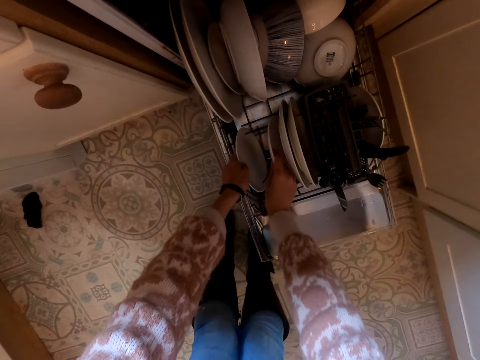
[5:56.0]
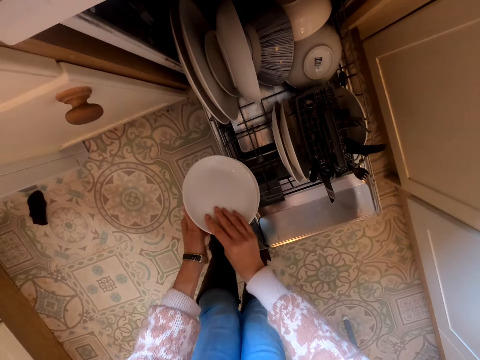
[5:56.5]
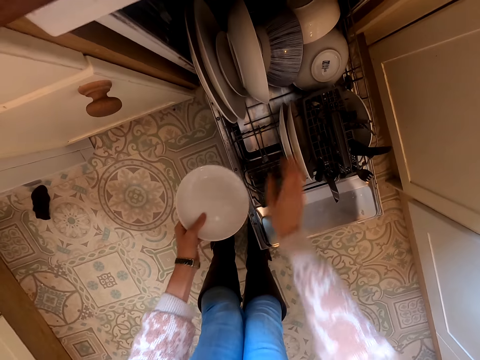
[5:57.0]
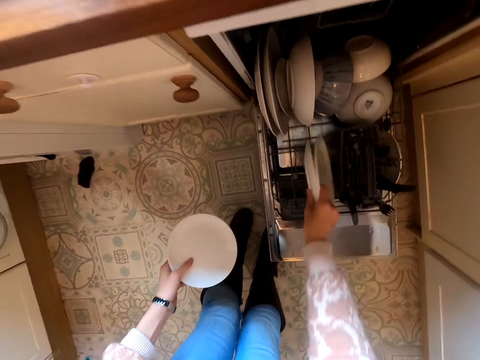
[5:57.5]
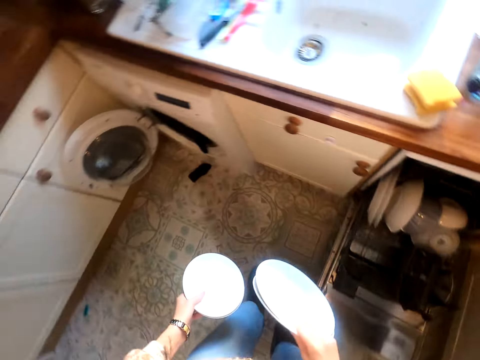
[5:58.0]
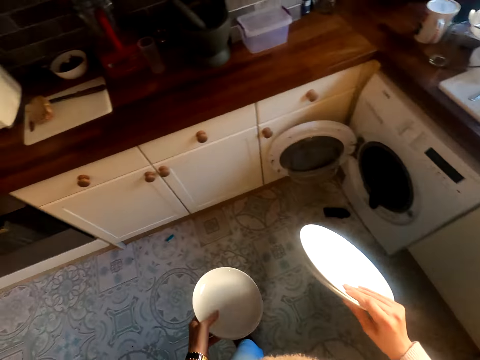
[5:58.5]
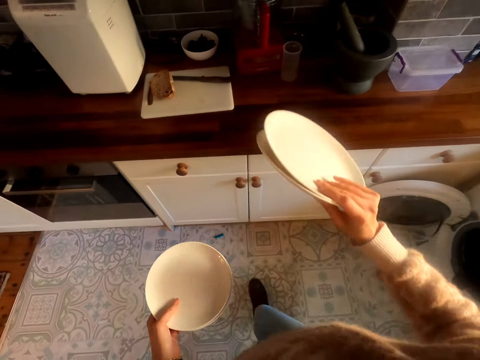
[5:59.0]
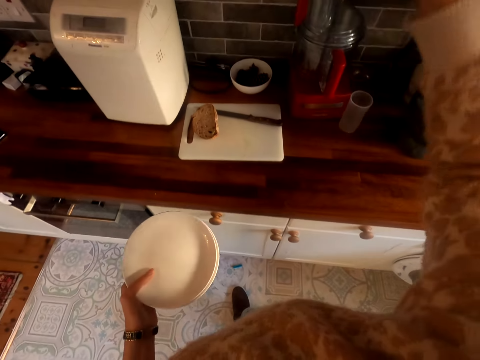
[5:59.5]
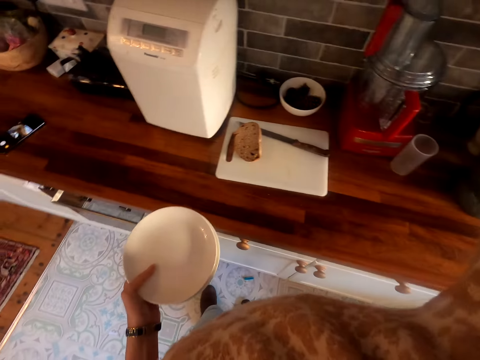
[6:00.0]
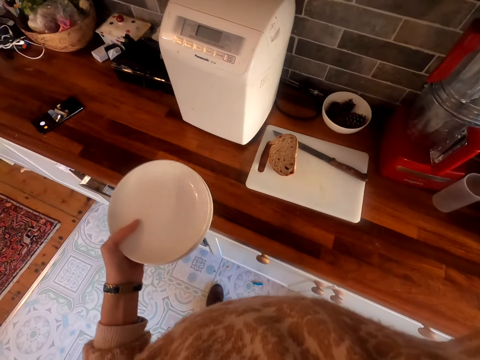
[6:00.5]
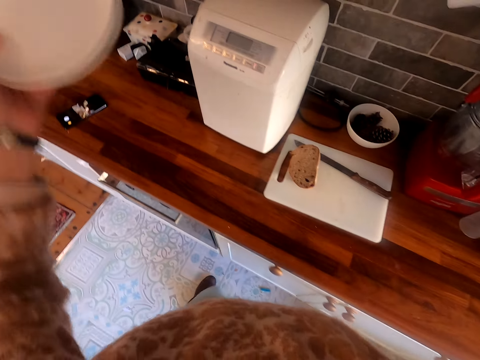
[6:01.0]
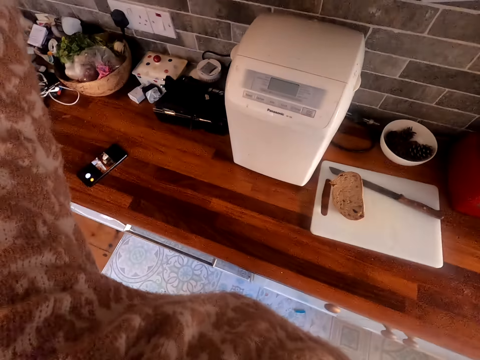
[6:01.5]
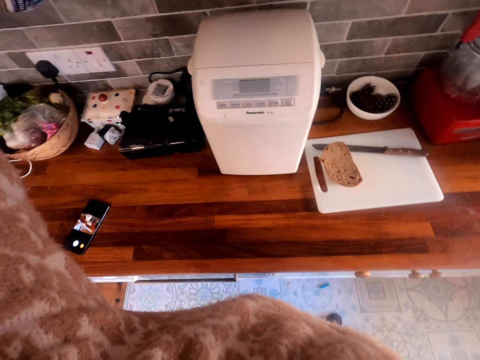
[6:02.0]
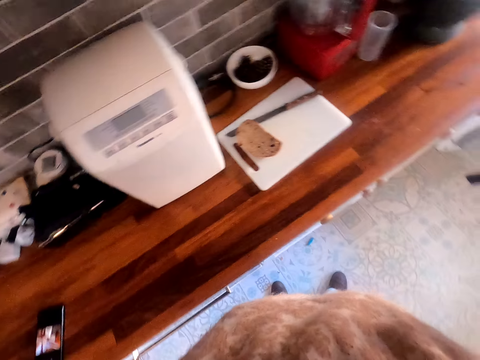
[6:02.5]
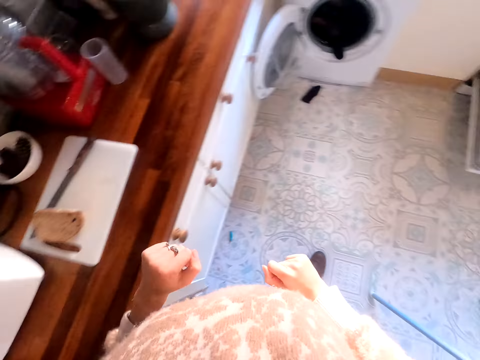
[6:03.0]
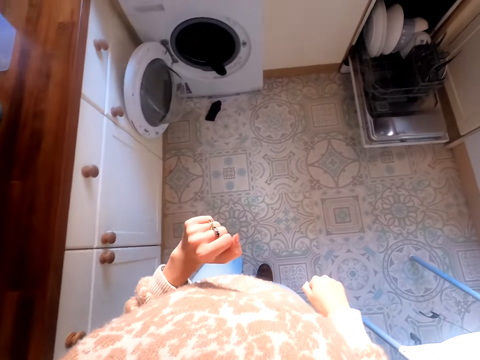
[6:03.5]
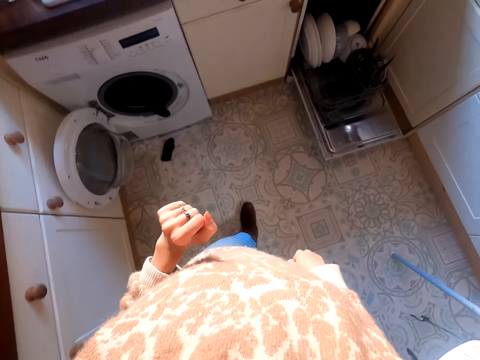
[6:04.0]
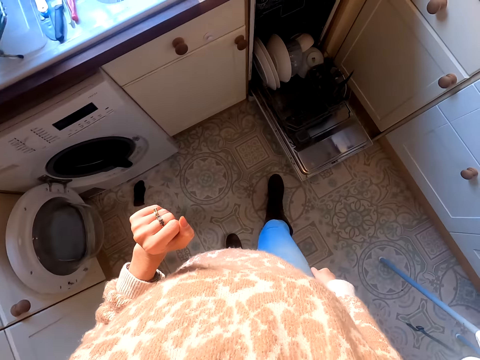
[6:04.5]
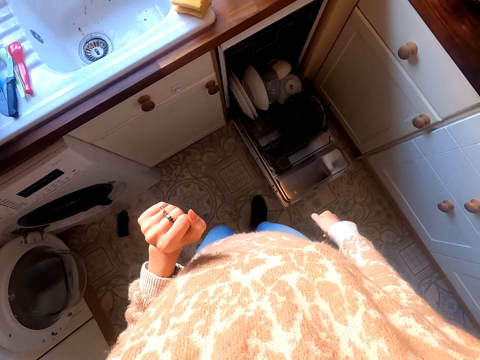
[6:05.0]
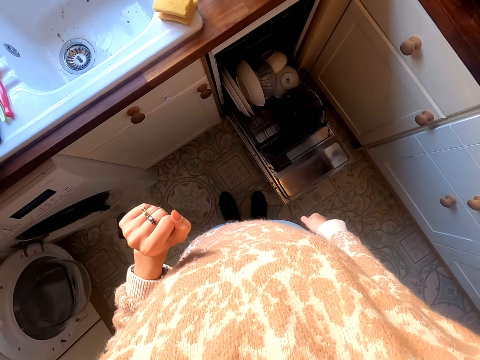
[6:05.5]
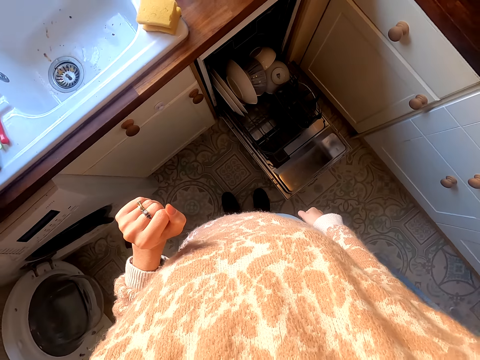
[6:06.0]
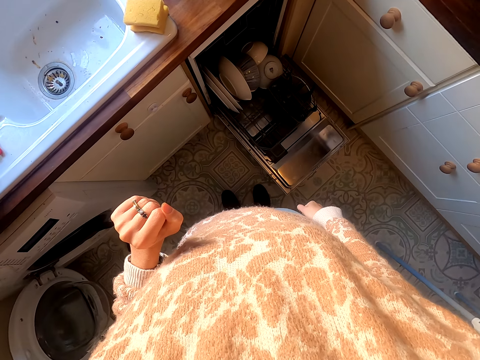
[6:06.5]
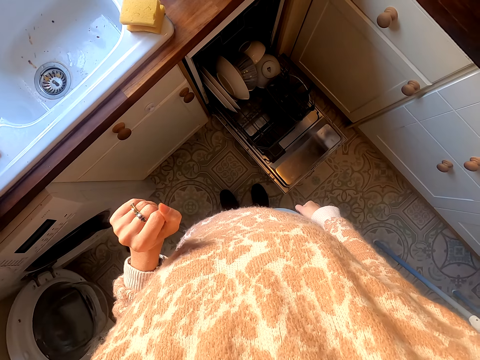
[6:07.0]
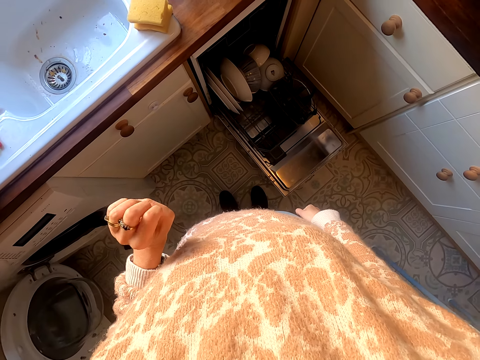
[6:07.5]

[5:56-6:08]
The camera wearer bends down. They collect the plates. They remove the plates from the dish dryer. They hold the plates. They remove the plates from the dish dryer. They stand up. They walk around the kitchen. They place the plates on the cabinet. They walk to the sink. They move their hands. They stand.
